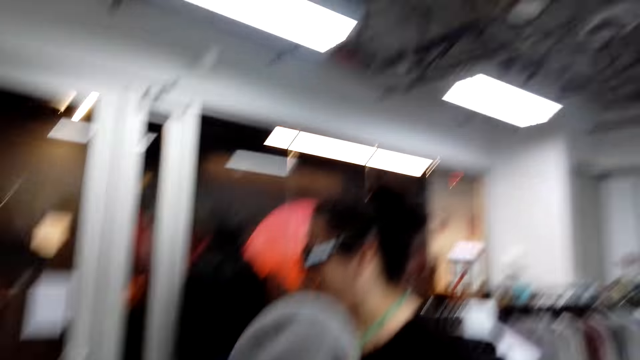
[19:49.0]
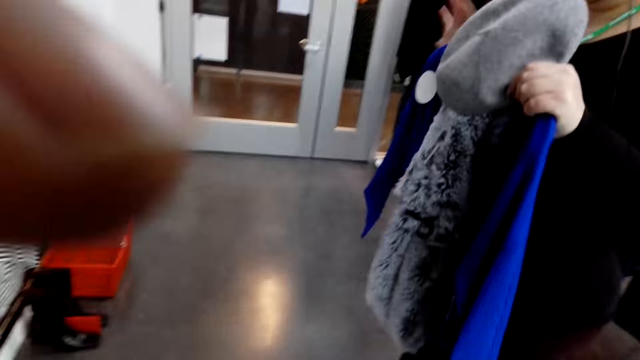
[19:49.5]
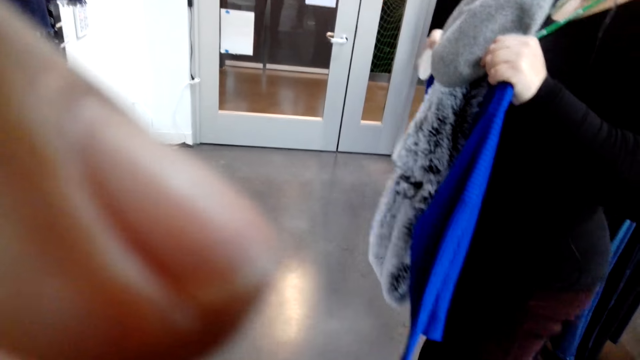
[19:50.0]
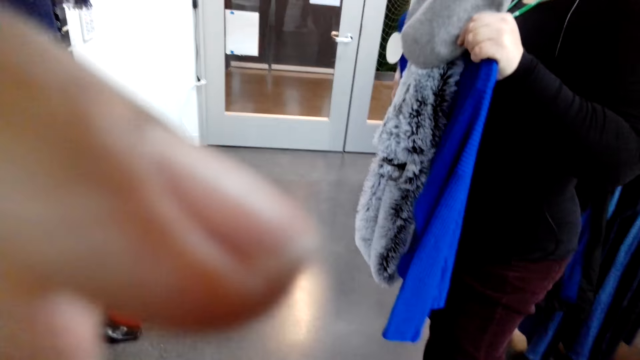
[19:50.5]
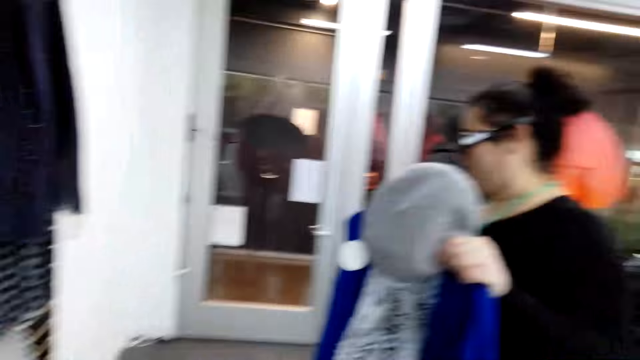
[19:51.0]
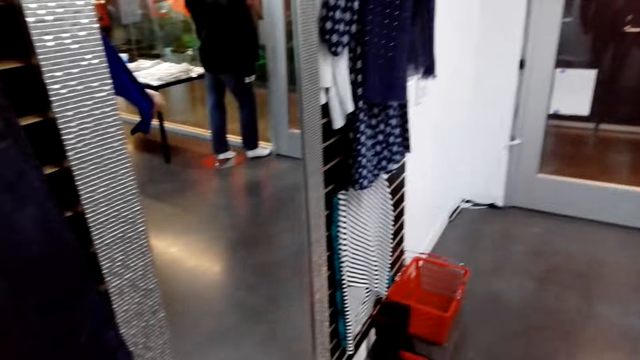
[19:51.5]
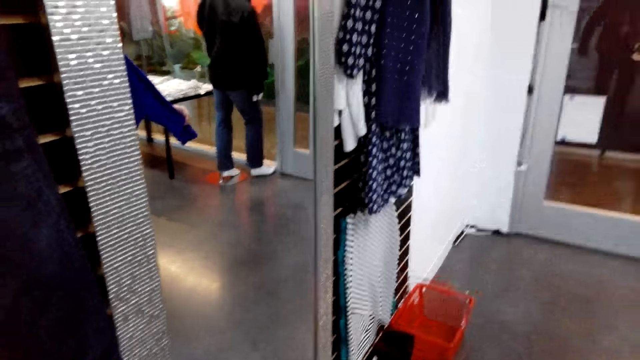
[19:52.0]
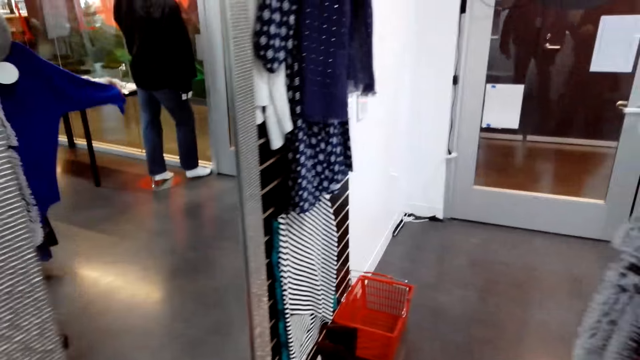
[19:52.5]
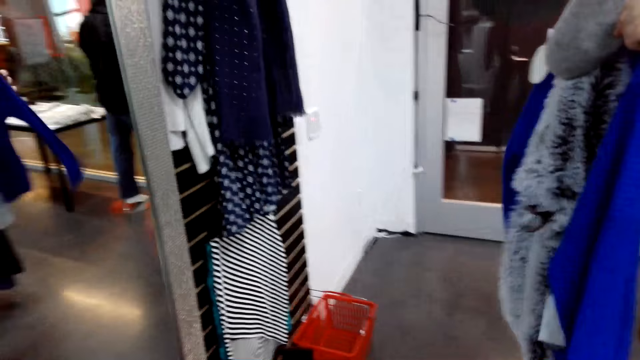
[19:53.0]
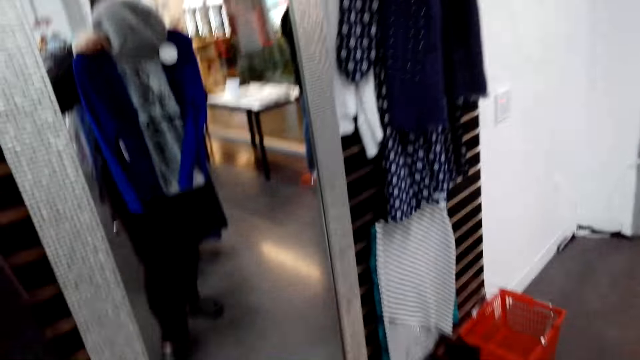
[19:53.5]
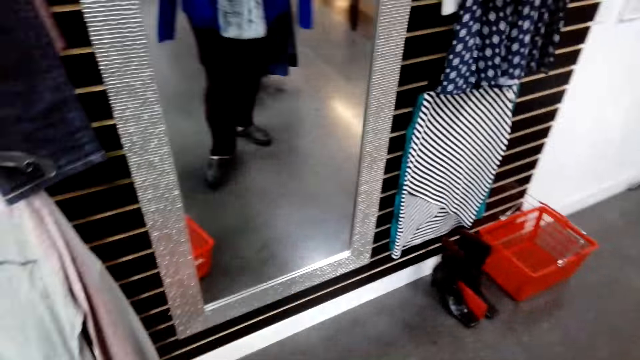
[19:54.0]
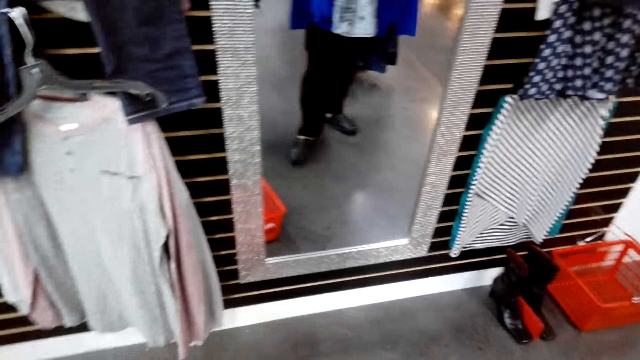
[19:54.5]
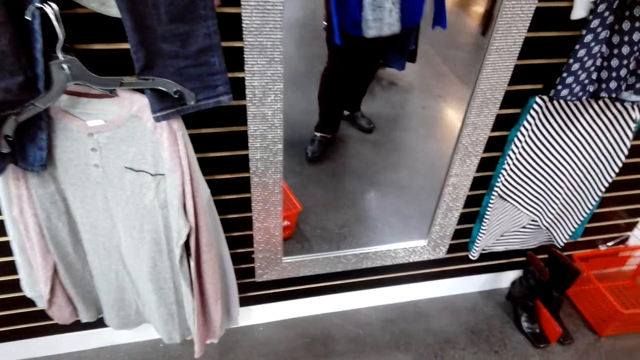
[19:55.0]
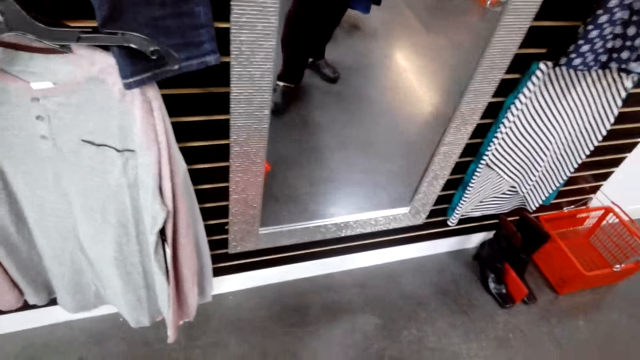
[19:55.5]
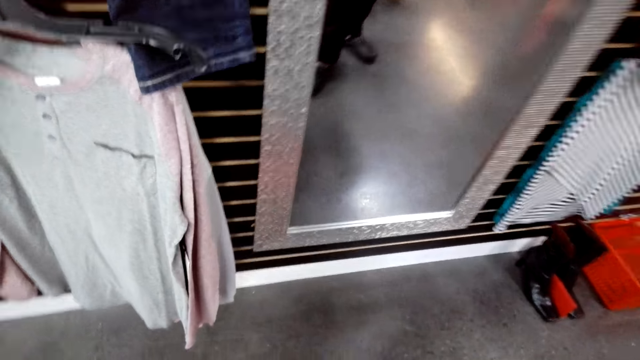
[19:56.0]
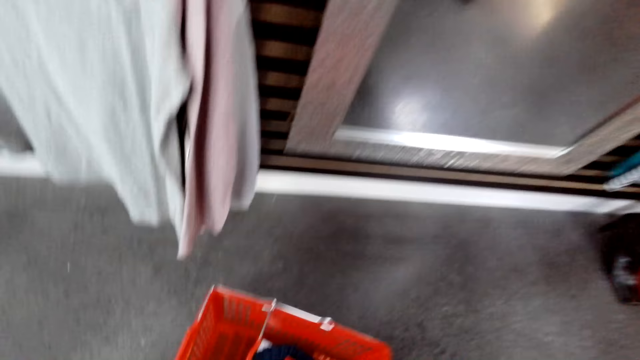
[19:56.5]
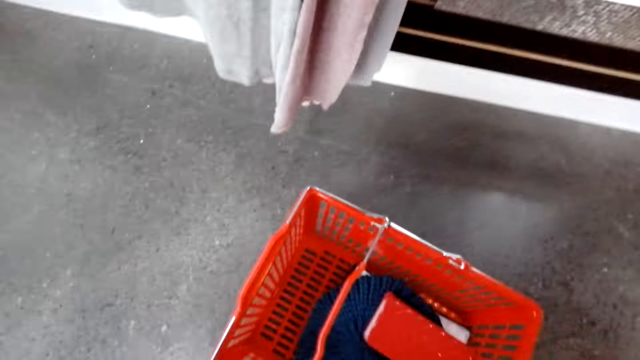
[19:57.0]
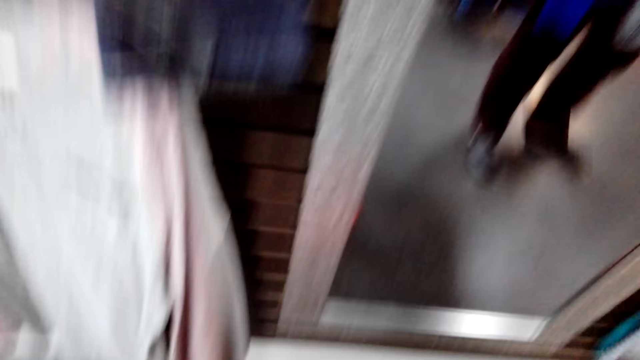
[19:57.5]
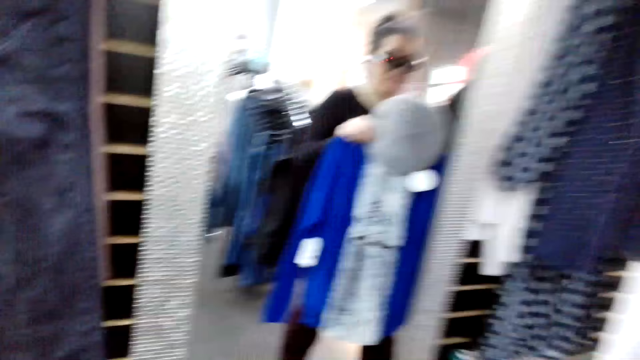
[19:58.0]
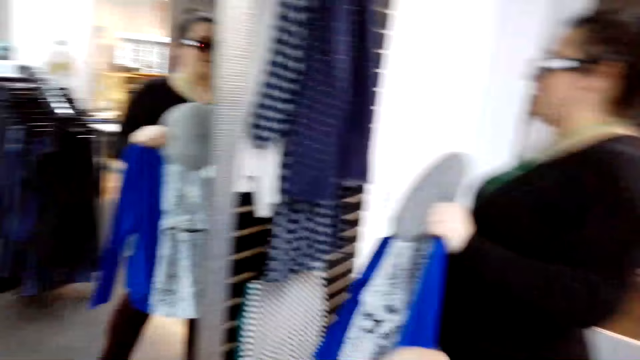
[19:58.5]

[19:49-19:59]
A lady looks at the mirror. The lady stretches the other hand. The camera wearer bends.

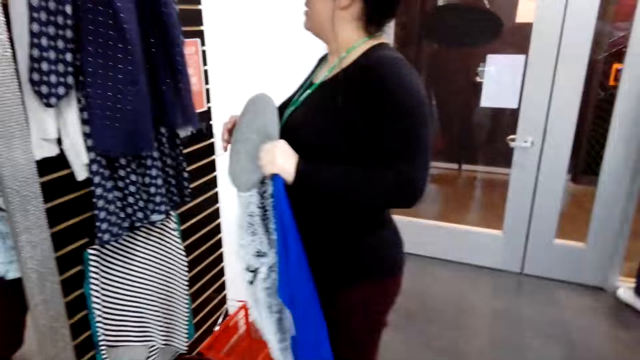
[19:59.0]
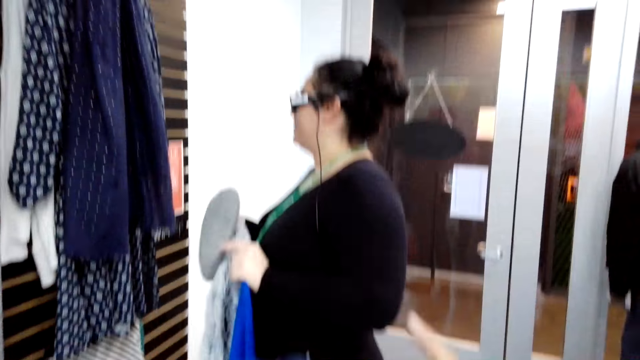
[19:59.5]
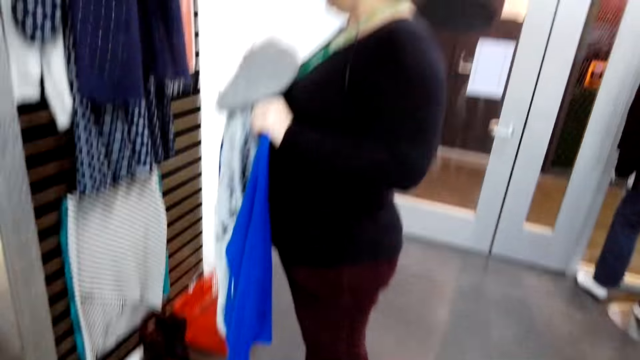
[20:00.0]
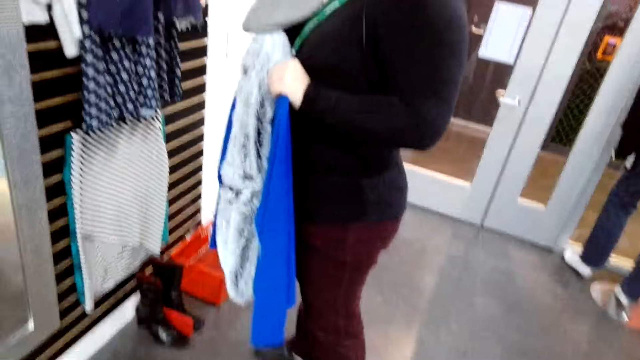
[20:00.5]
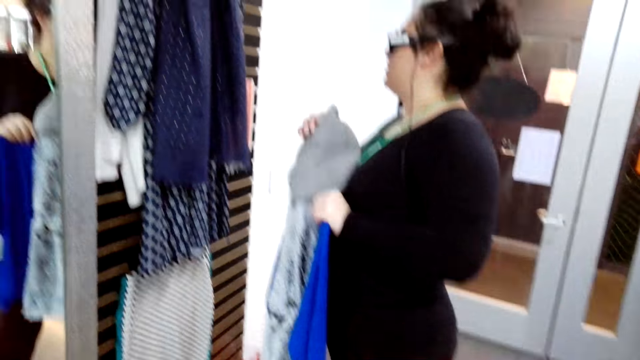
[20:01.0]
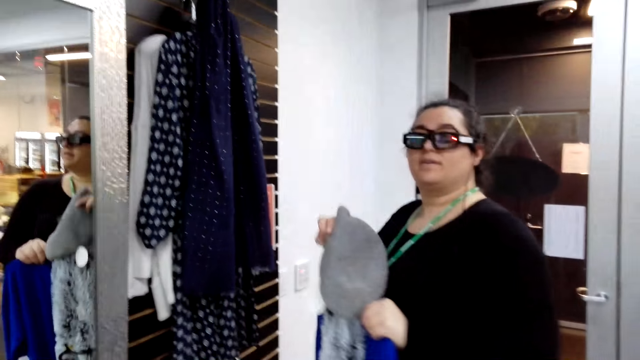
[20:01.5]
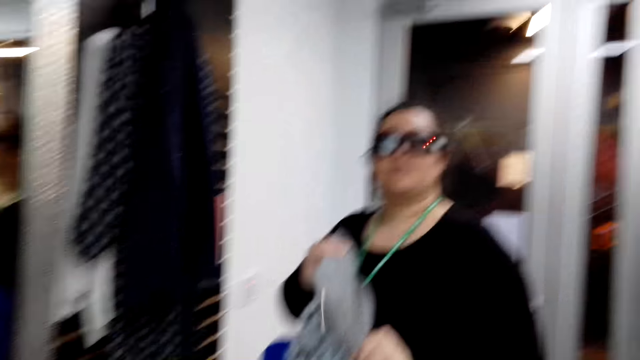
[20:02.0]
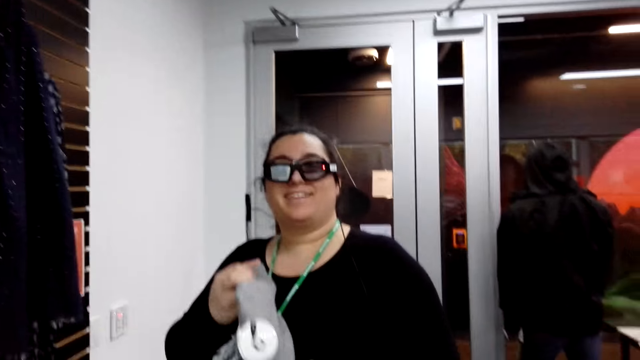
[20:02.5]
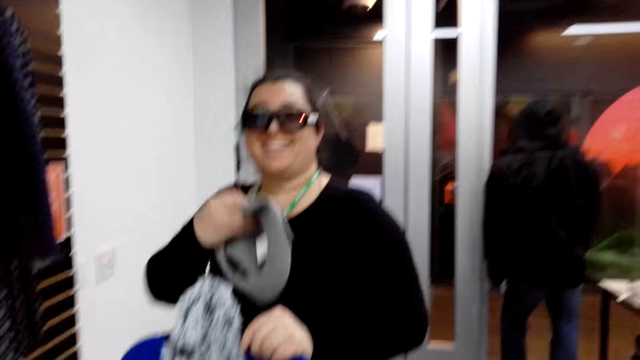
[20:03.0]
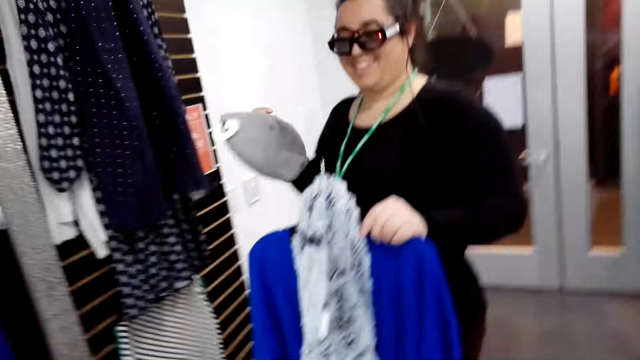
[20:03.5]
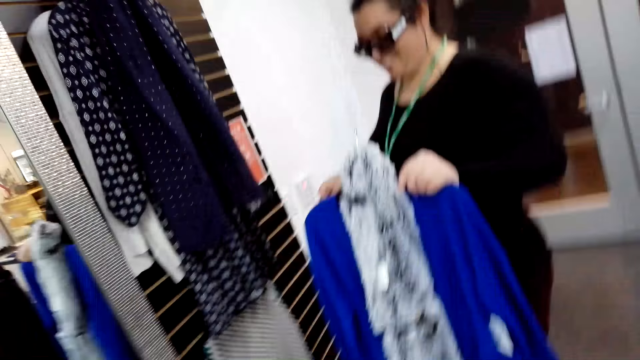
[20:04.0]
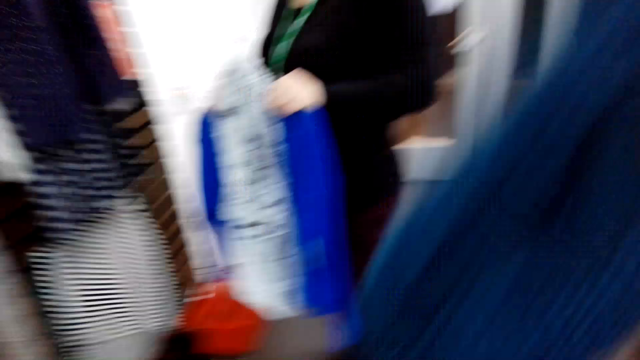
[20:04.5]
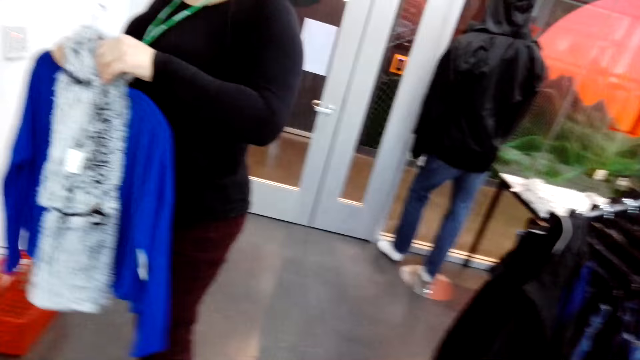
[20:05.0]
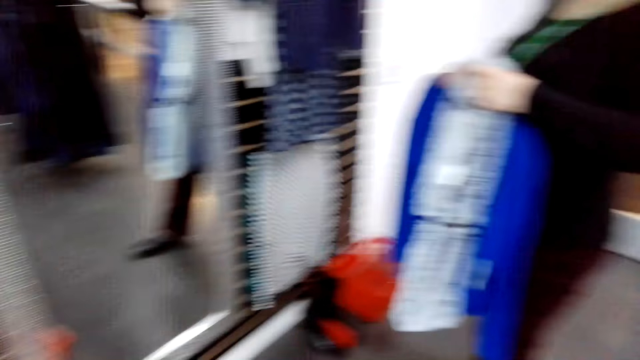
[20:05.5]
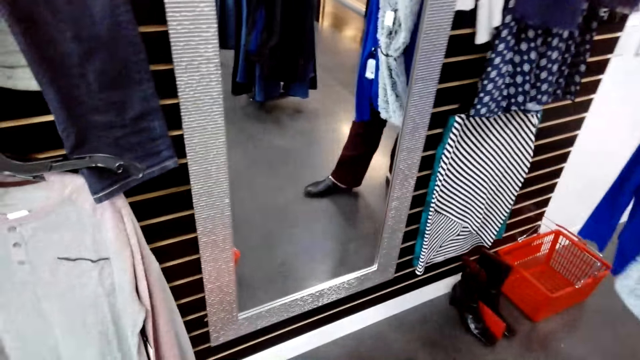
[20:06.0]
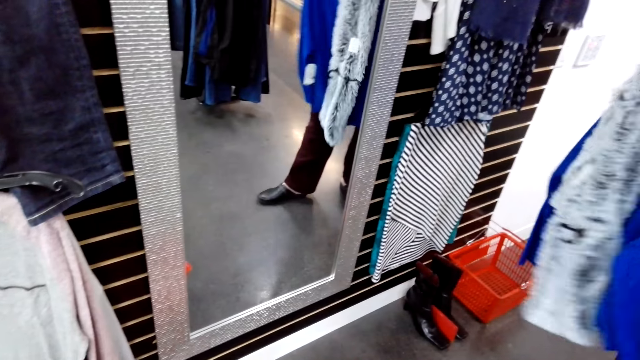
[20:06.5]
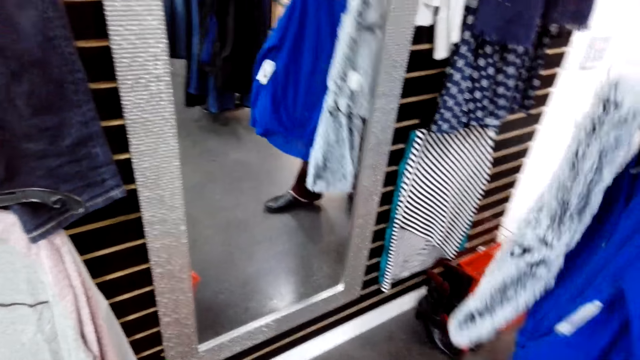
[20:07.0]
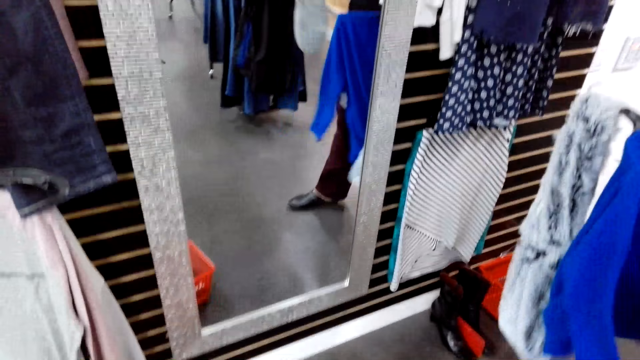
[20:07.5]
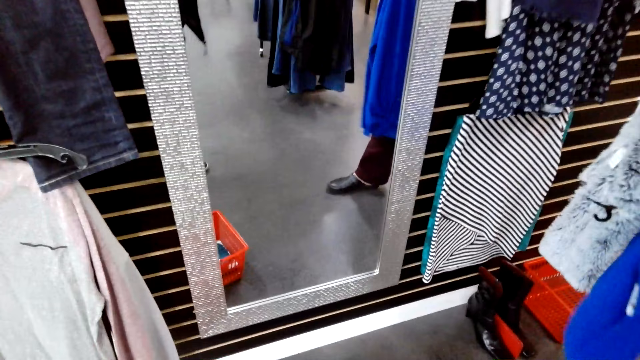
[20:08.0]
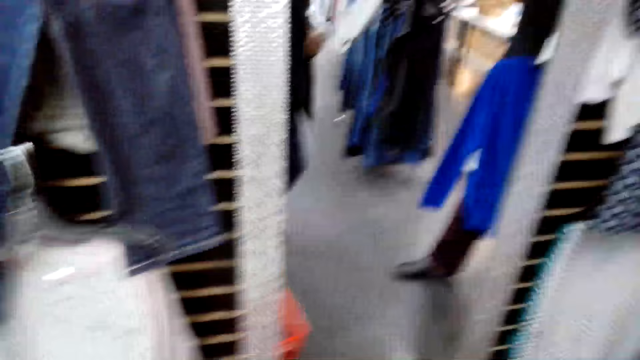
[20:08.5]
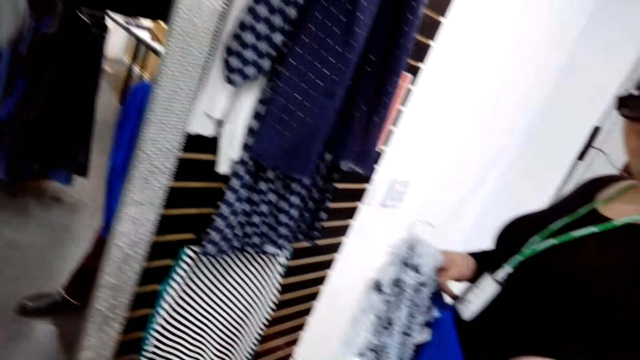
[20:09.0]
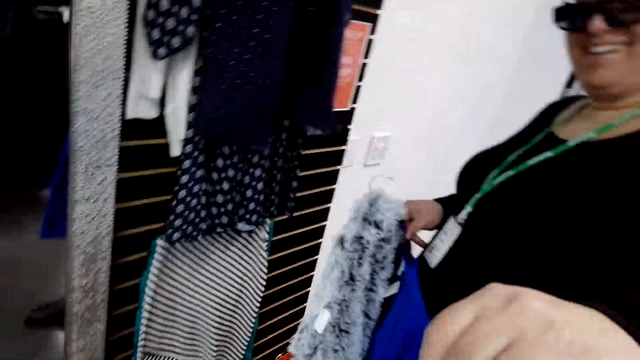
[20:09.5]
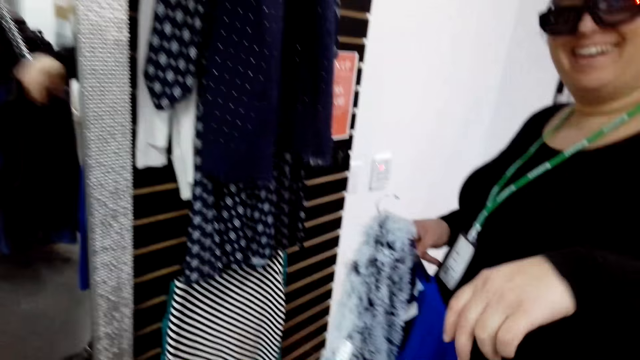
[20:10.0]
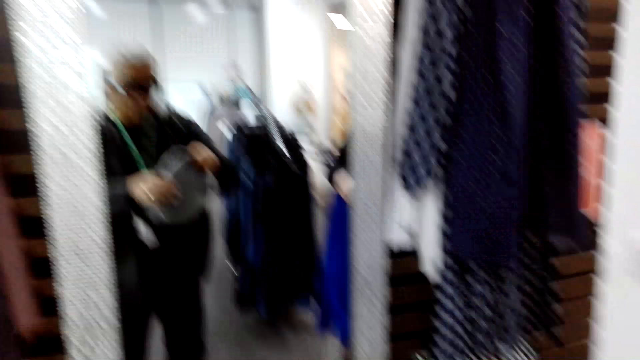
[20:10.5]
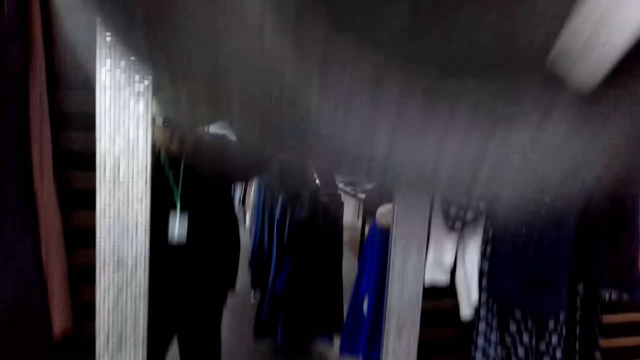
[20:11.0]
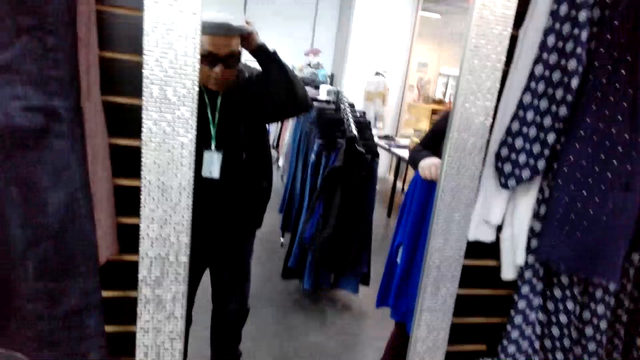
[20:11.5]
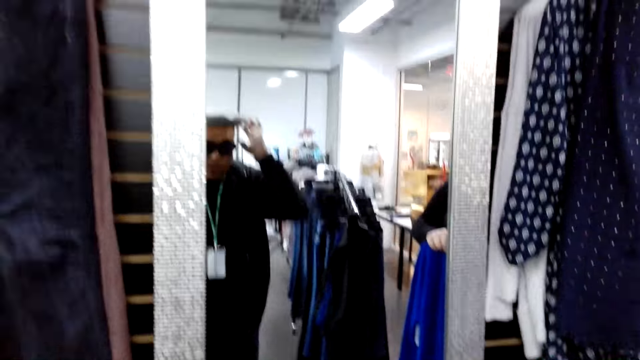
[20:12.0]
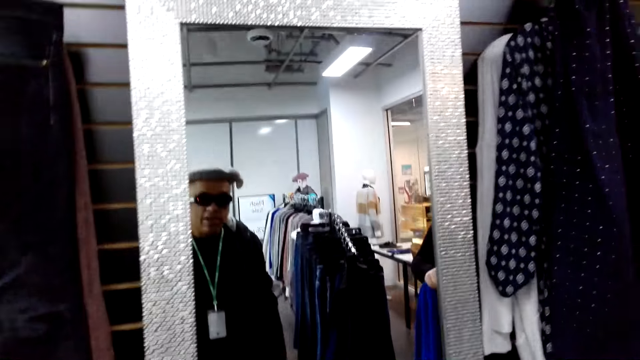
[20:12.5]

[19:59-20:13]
The camera wearer lifts a cloth. A lady looks at the camera wearer. The lady laughs. The lady moves the clothes. The camera wearer looks around the room. He looks at himself in the mirror. He puts on a beret.
